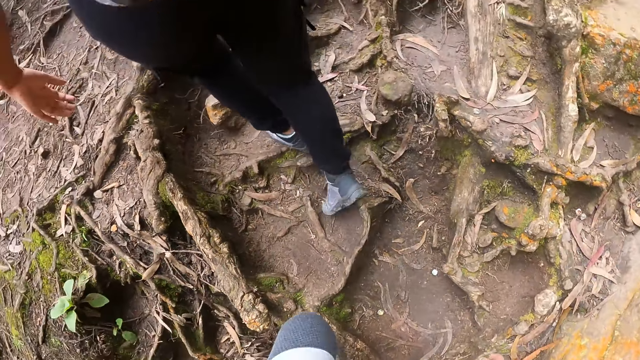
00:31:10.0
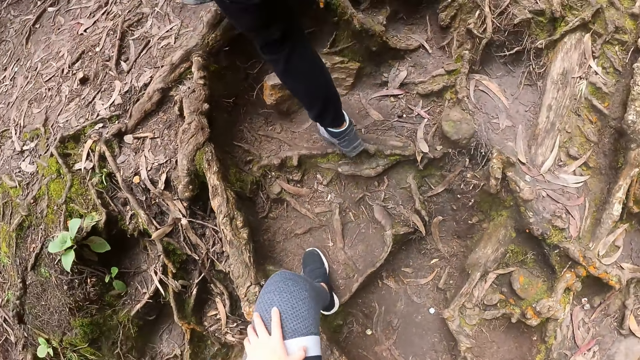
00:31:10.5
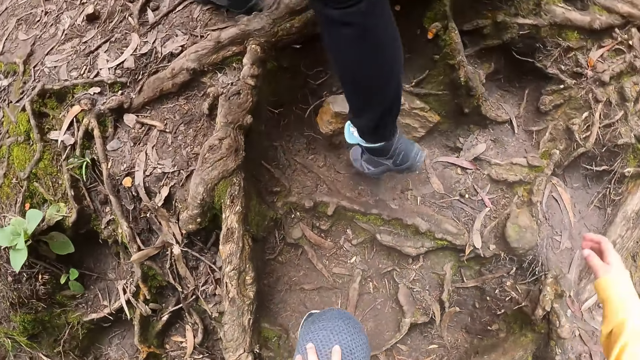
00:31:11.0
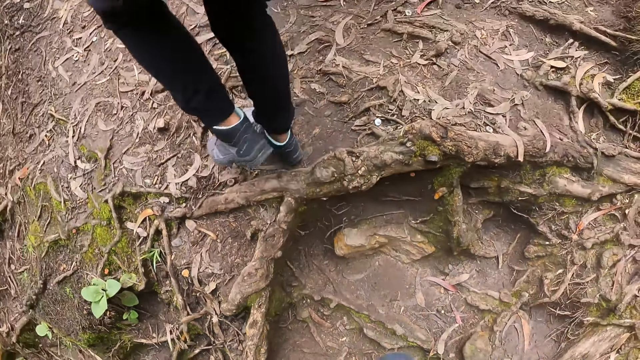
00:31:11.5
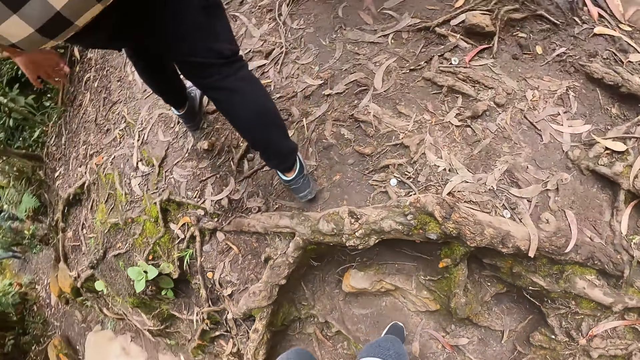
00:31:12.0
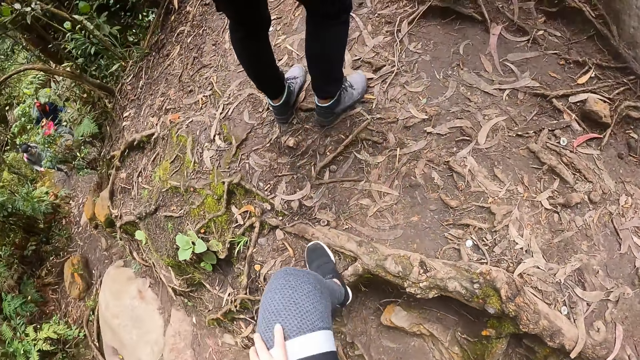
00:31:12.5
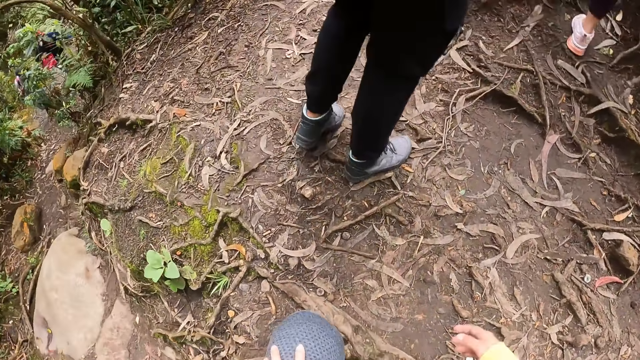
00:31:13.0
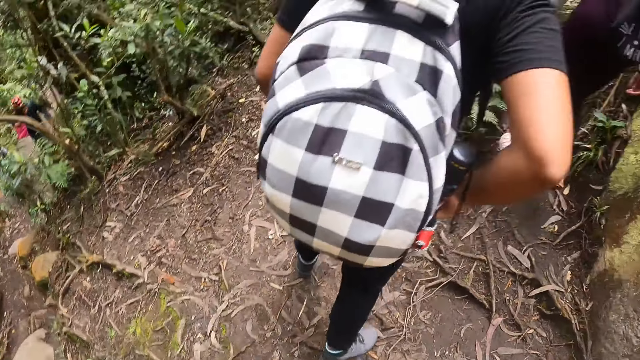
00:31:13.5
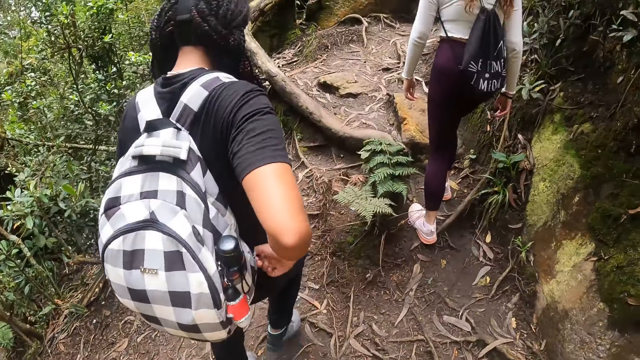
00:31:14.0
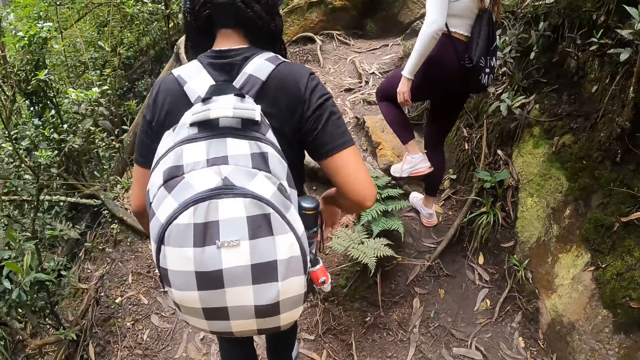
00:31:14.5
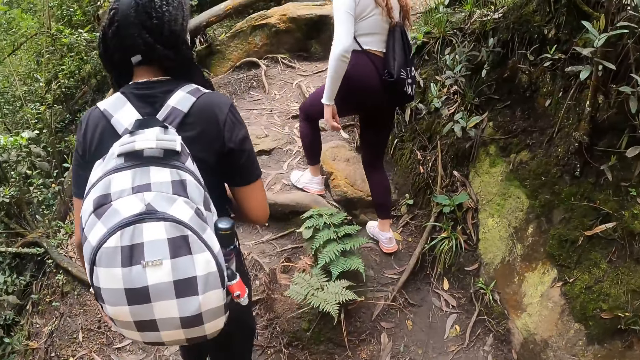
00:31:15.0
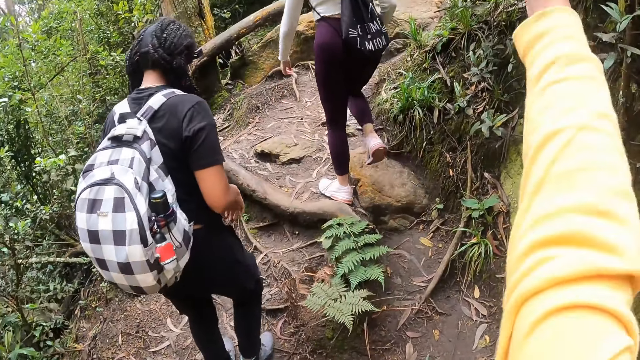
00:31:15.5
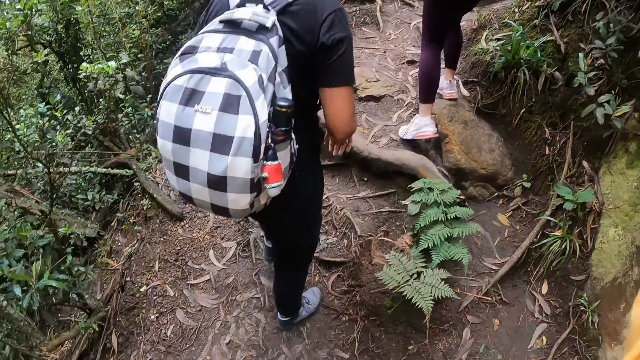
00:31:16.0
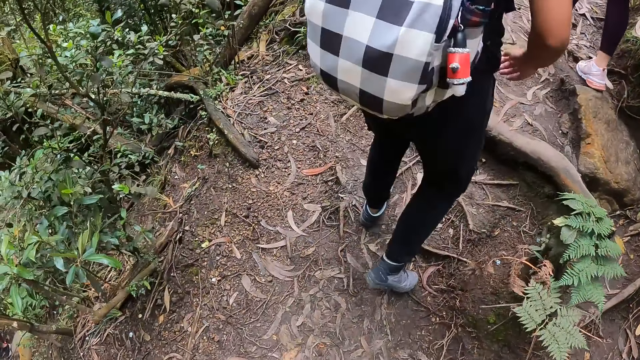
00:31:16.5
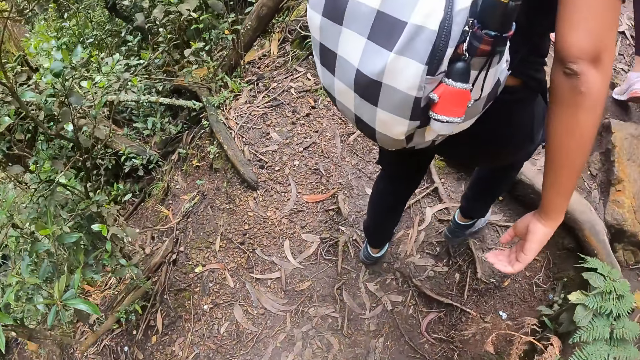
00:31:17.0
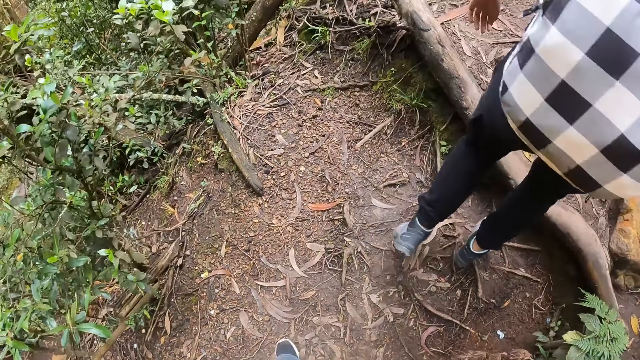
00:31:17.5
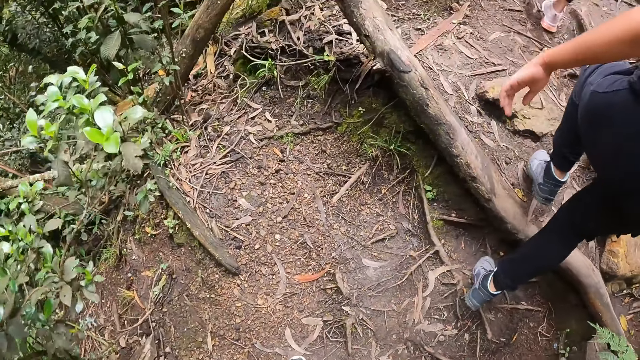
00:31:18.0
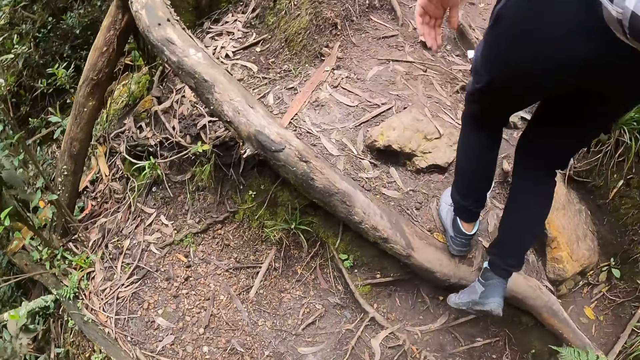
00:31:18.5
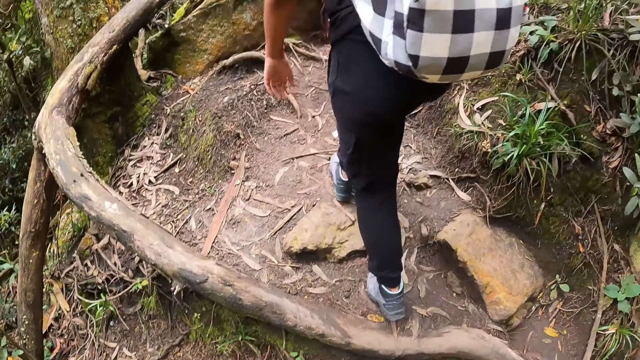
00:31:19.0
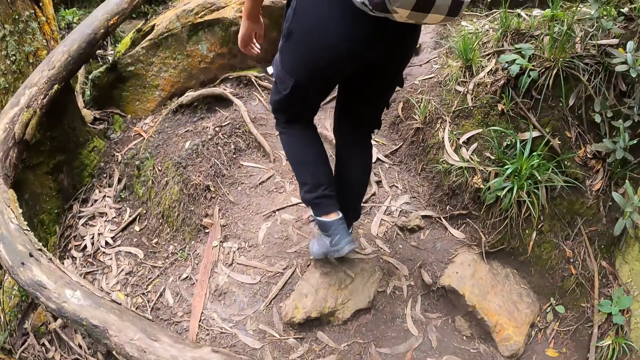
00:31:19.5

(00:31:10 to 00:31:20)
A woman walks uphill. The camera wearer stretches a hand.

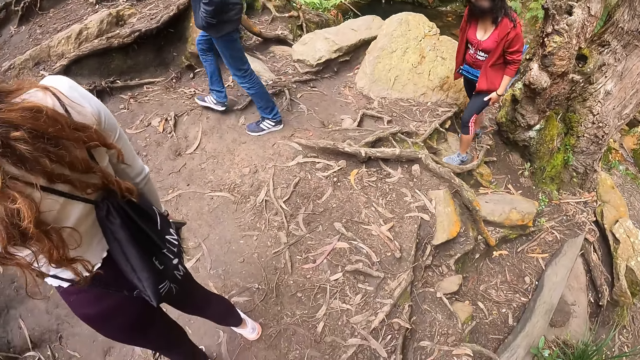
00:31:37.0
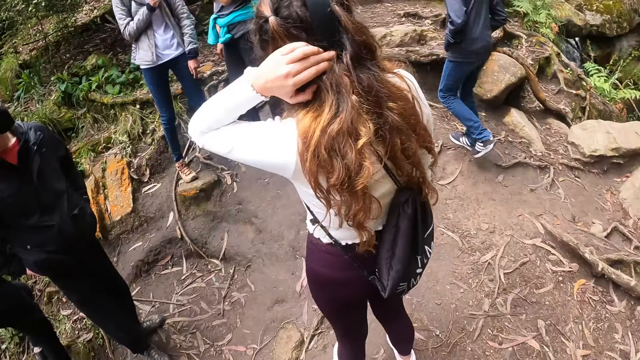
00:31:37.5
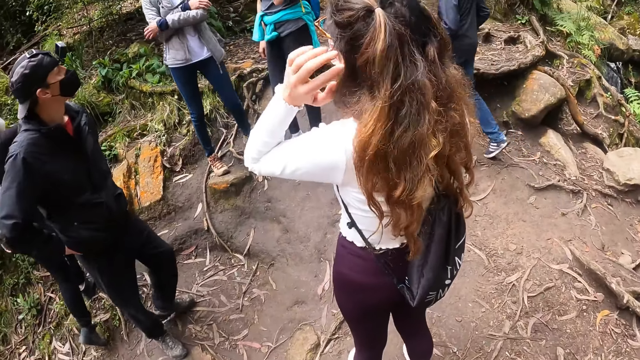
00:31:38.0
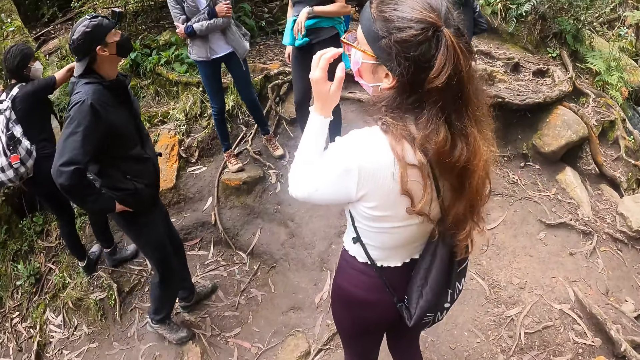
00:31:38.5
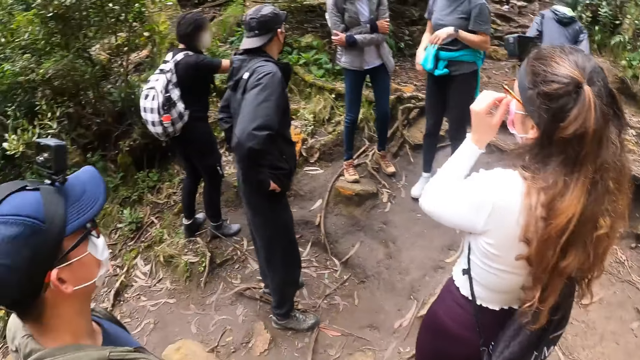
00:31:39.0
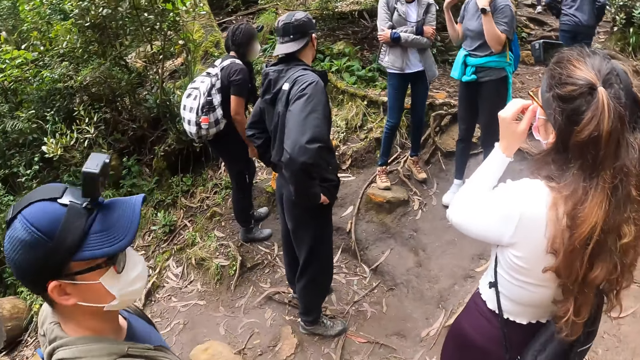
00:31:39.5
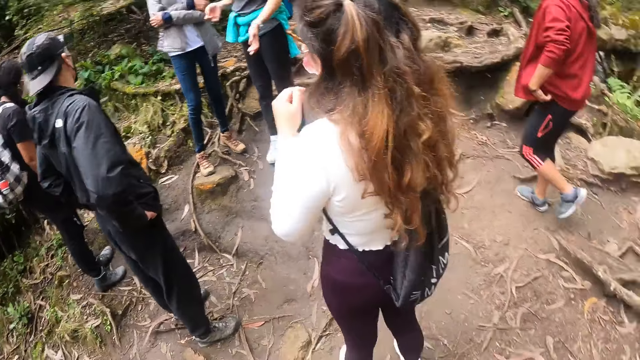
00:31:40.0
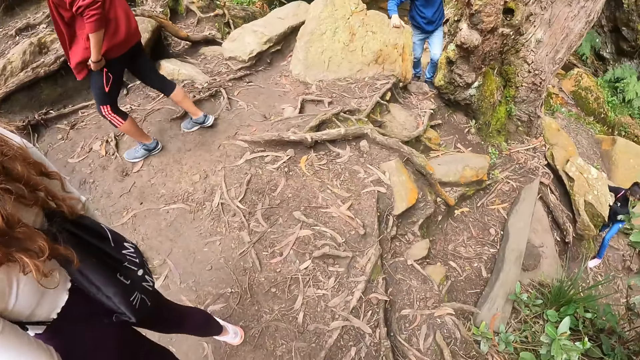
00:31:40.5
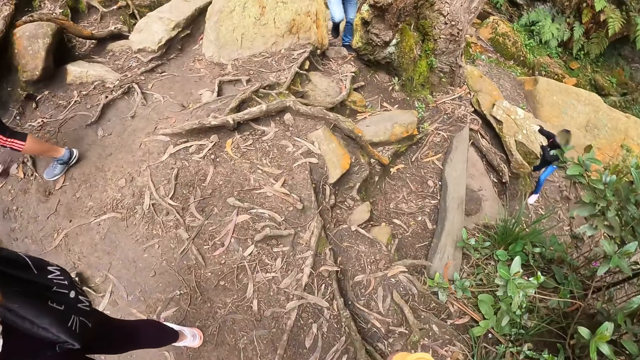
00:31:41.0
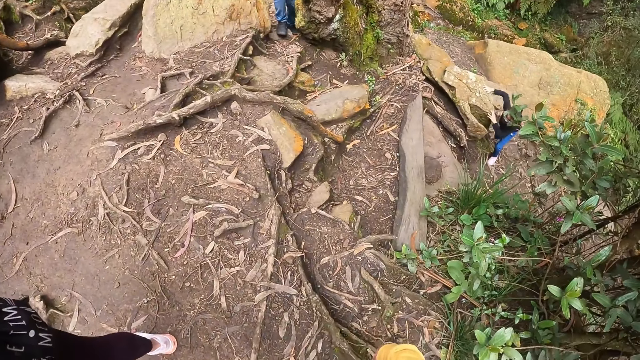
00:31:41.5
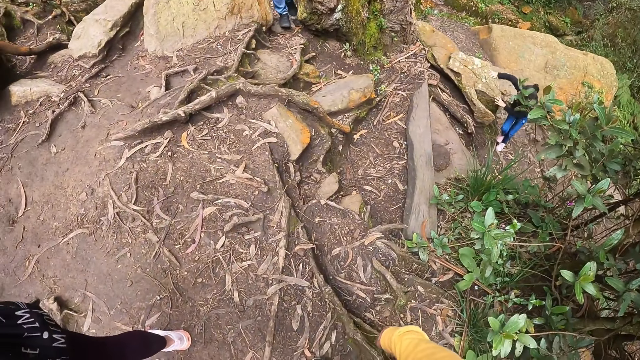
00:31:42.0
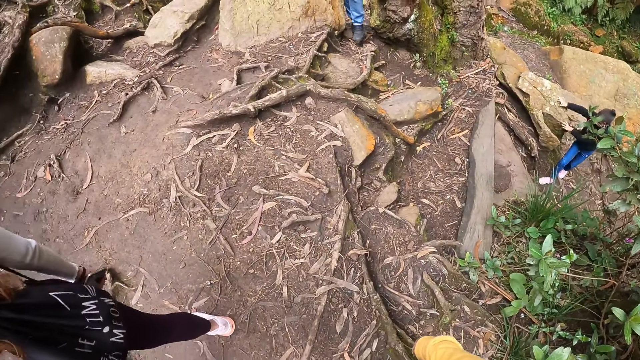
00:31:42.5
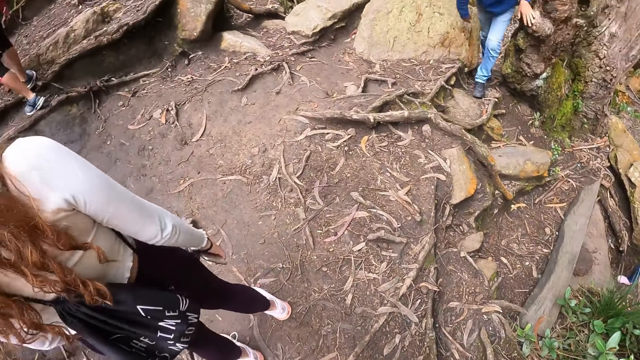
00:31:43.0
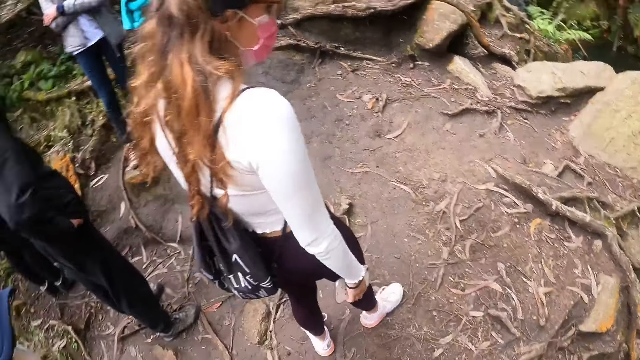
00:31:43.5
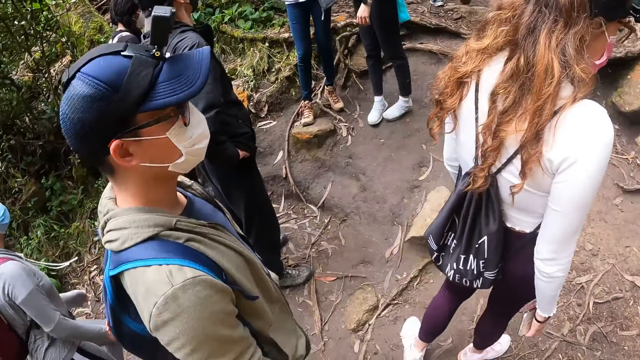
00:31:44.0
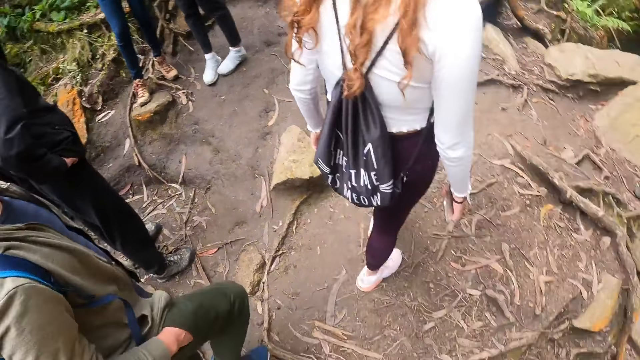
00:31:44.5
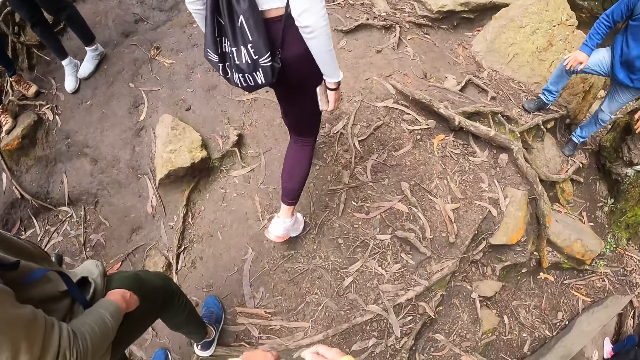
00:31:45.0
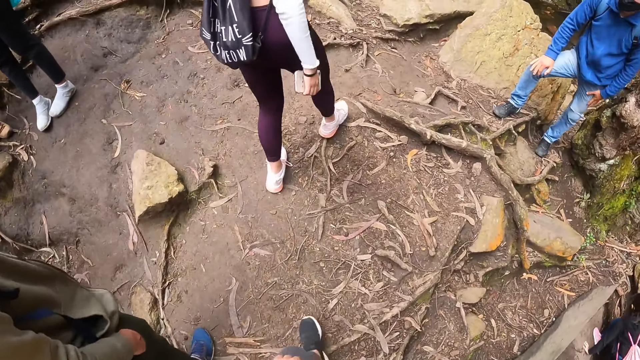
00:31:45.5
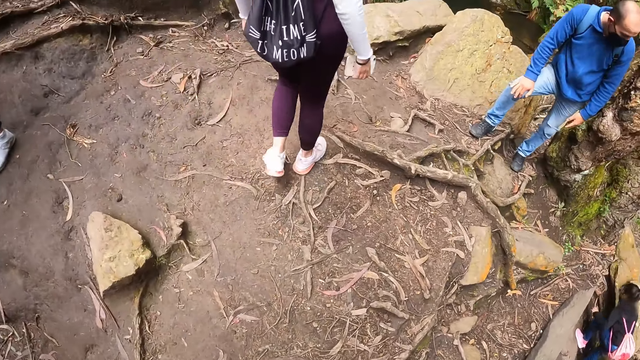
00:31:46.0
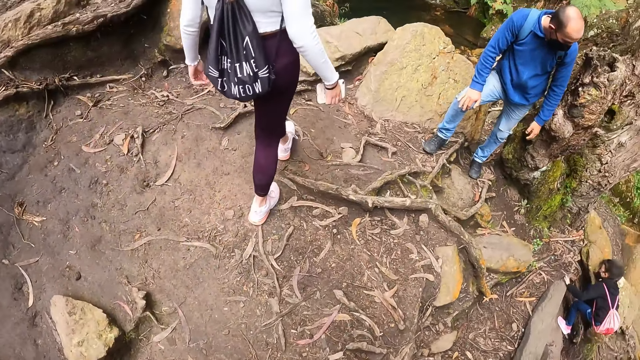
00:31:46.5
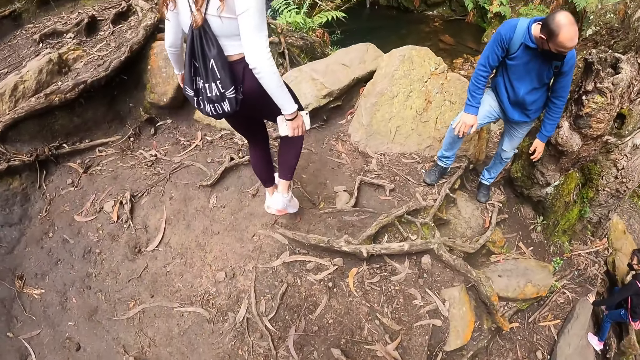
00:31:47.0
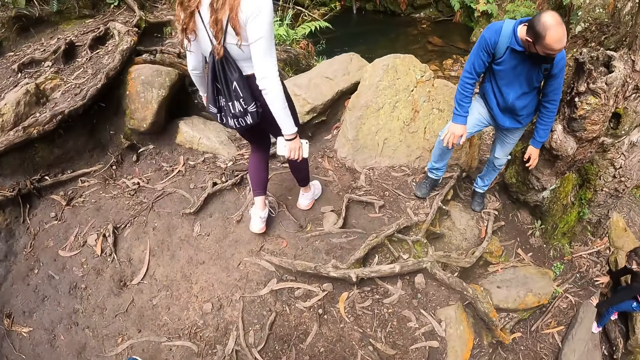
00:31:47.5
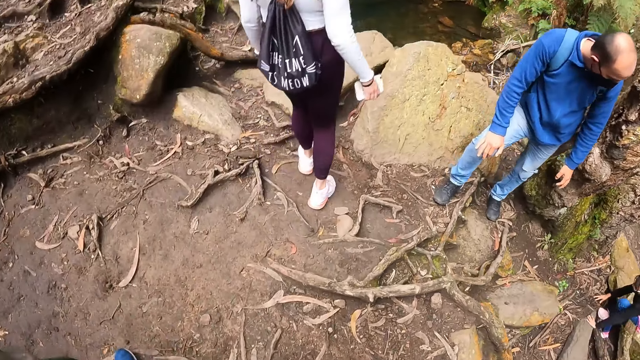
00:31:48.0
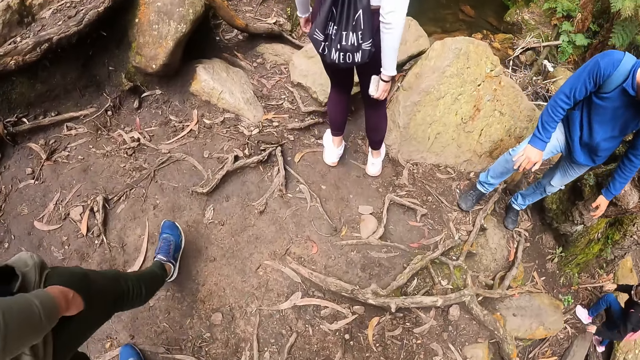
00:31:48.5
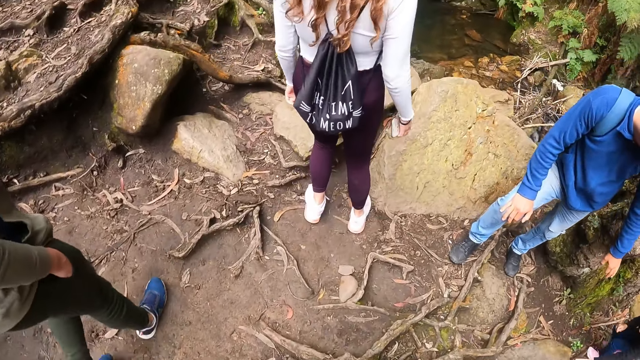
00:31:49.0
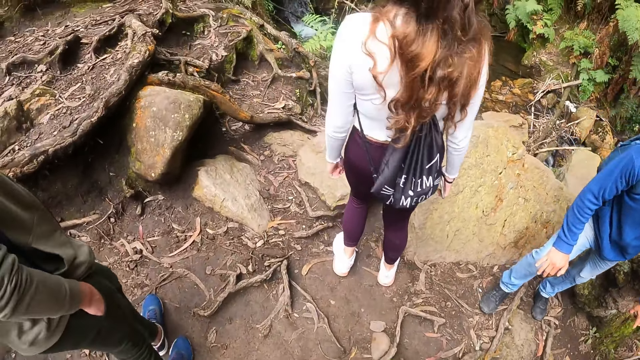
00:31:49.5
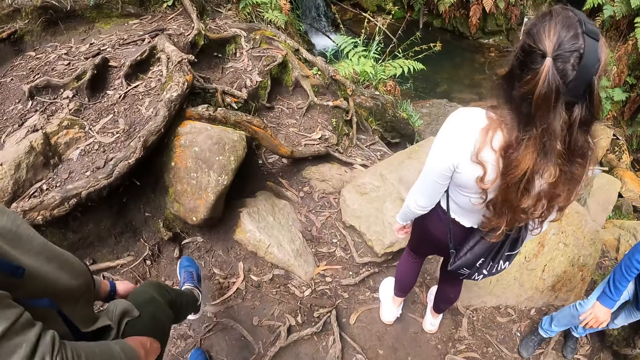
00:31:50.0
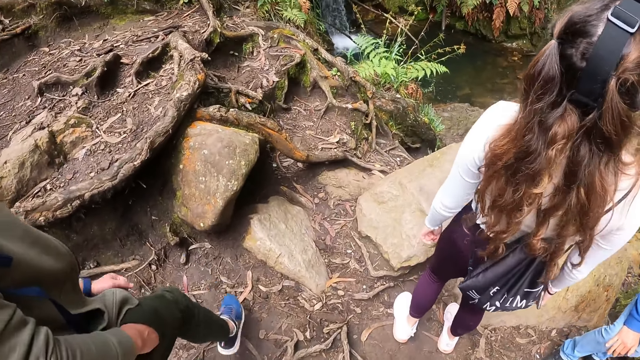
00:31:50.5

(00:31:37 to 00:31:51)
A woman touches her hair. Another woman hikes on the hill. The first woman touches her face. A man looks around. The other woman looks around. The first woman hikes on the hill. The man hikes on the hill. Another man walks to the edge of the cliff. The camera wearer walks to the edge of the cliff.
